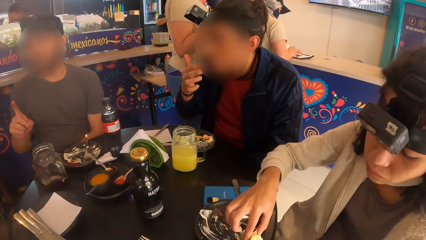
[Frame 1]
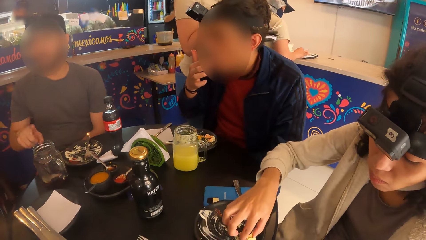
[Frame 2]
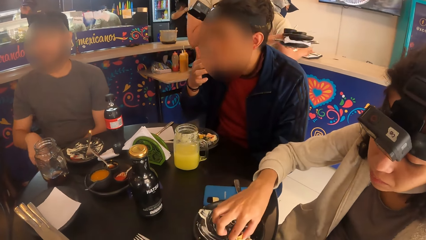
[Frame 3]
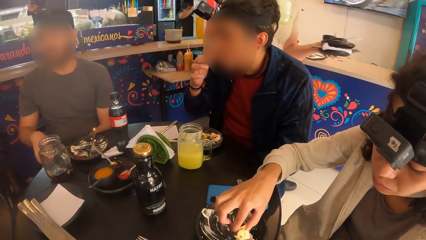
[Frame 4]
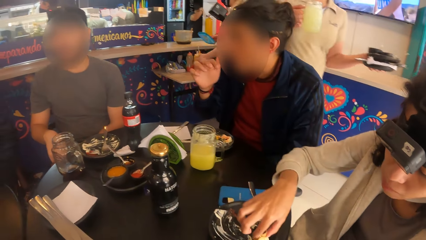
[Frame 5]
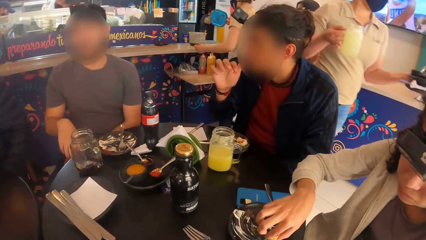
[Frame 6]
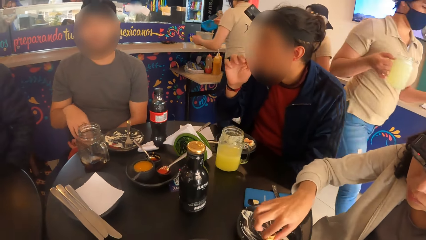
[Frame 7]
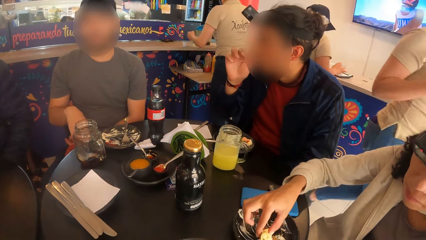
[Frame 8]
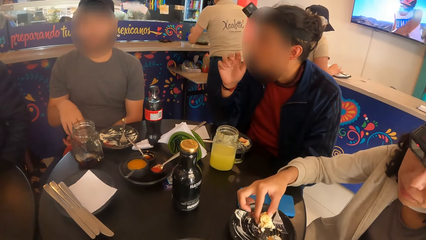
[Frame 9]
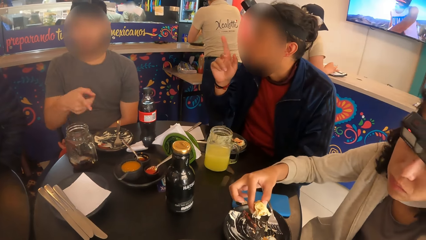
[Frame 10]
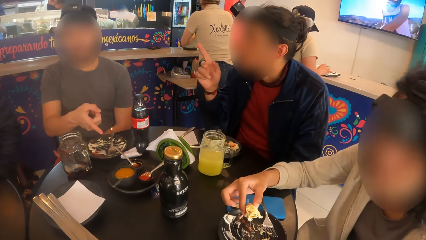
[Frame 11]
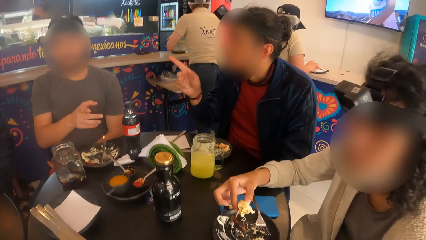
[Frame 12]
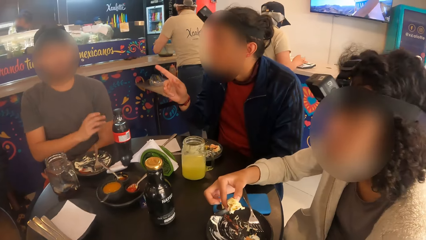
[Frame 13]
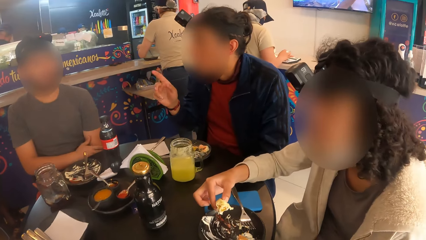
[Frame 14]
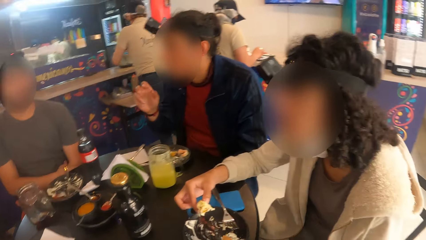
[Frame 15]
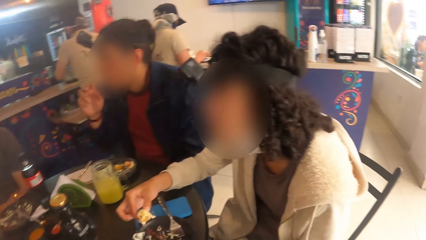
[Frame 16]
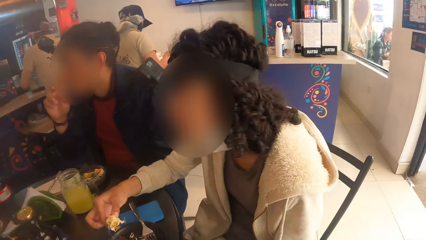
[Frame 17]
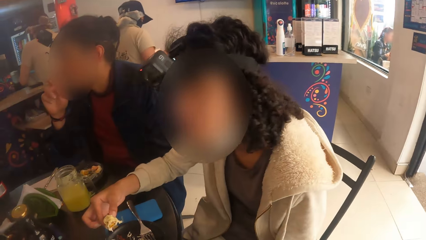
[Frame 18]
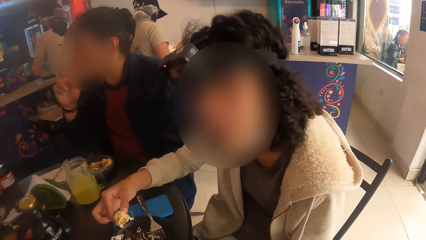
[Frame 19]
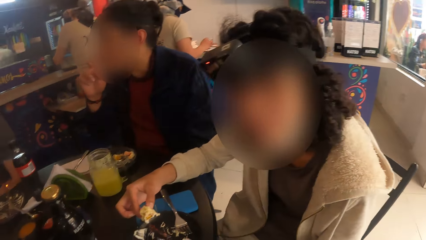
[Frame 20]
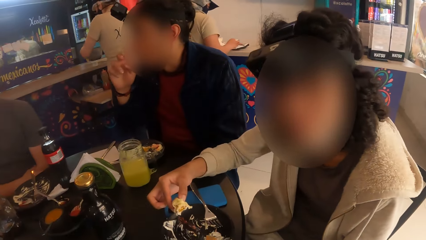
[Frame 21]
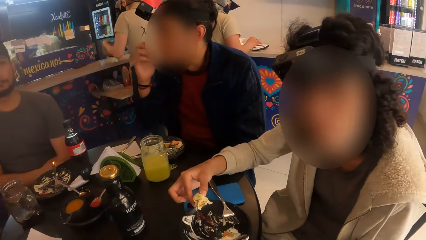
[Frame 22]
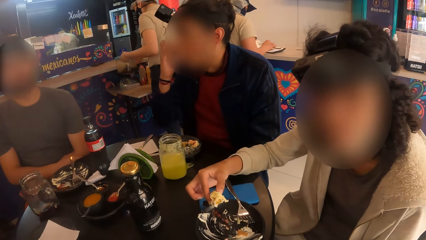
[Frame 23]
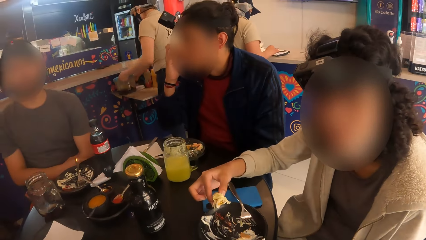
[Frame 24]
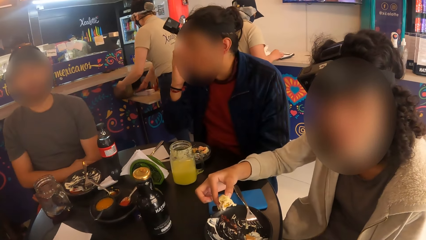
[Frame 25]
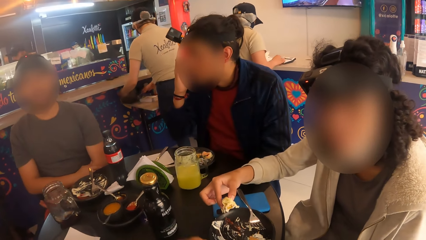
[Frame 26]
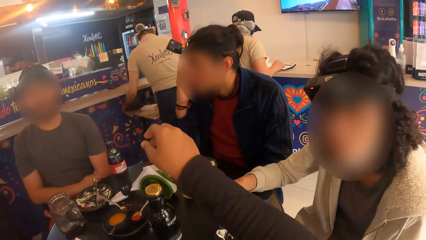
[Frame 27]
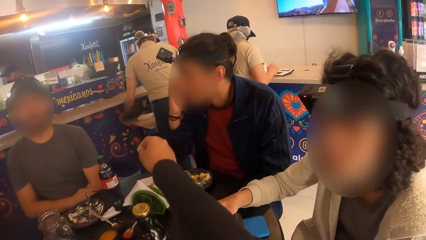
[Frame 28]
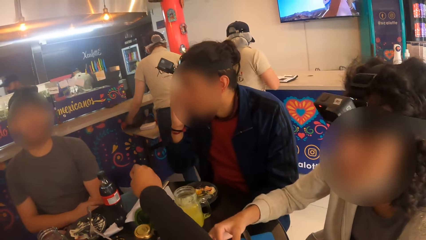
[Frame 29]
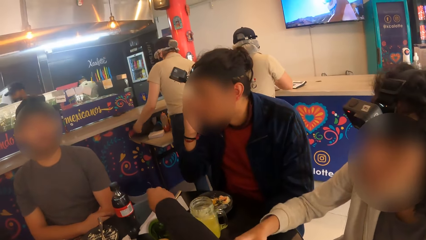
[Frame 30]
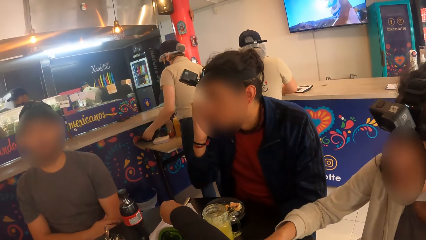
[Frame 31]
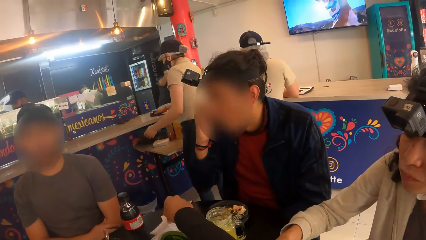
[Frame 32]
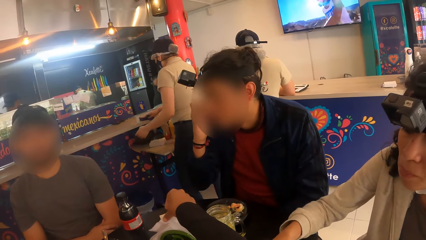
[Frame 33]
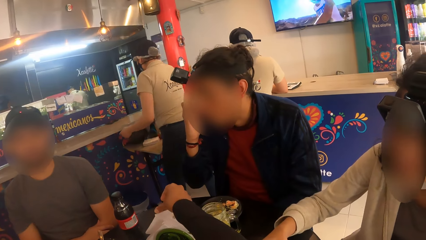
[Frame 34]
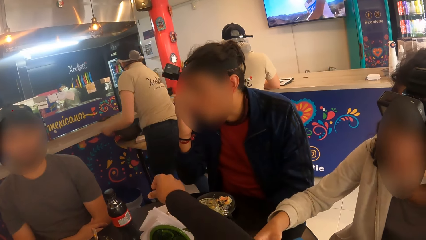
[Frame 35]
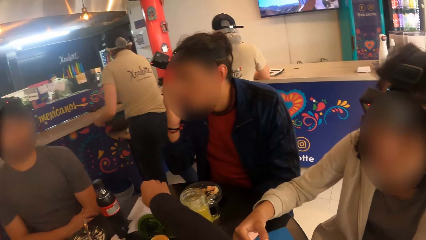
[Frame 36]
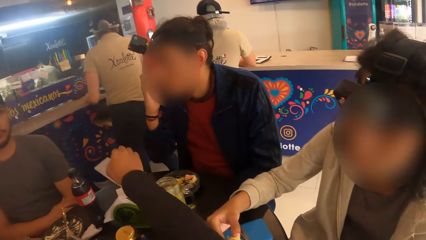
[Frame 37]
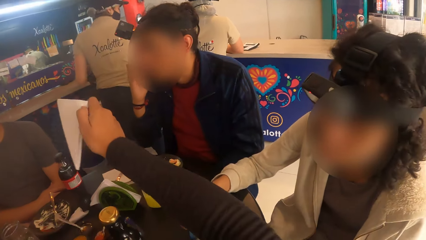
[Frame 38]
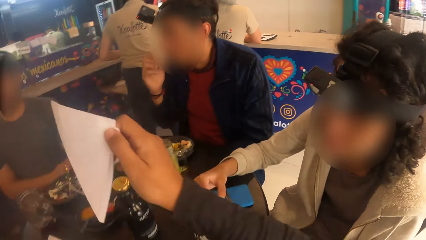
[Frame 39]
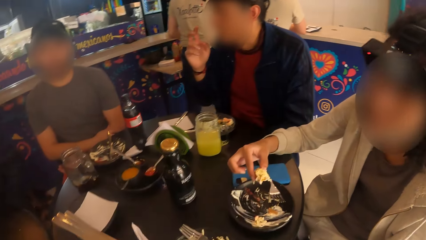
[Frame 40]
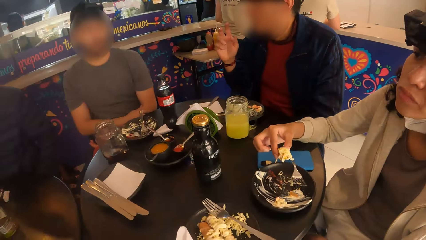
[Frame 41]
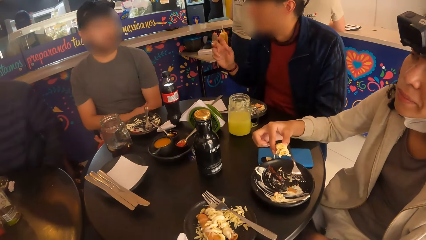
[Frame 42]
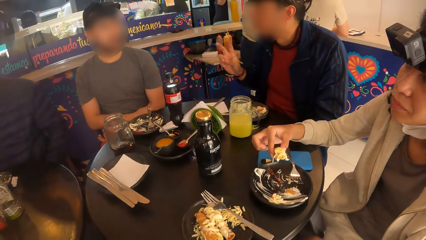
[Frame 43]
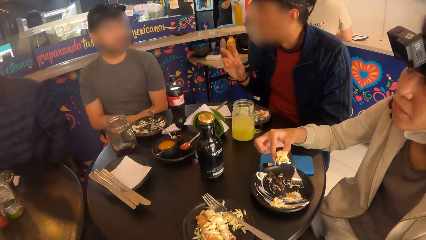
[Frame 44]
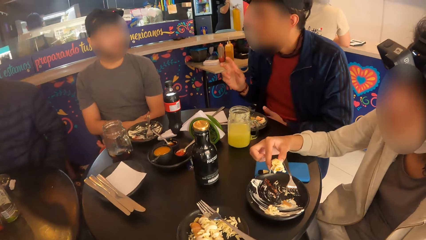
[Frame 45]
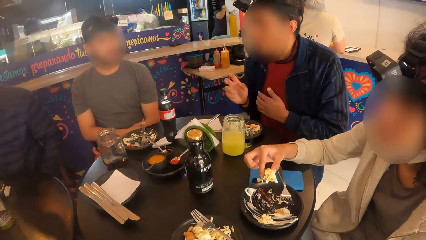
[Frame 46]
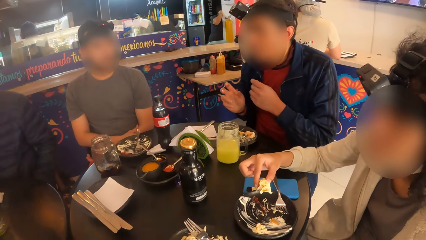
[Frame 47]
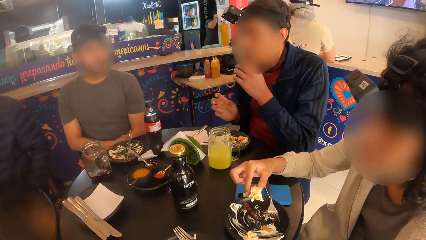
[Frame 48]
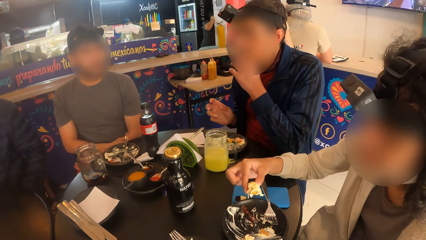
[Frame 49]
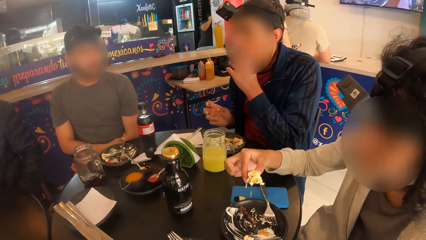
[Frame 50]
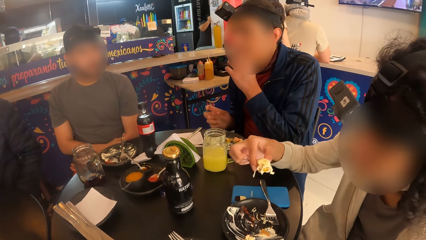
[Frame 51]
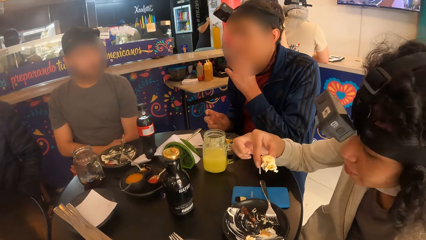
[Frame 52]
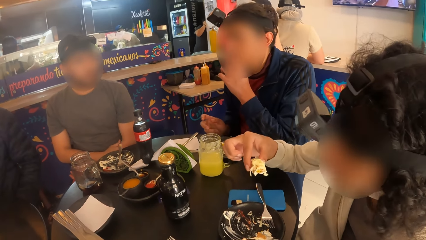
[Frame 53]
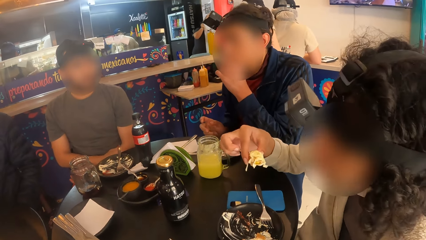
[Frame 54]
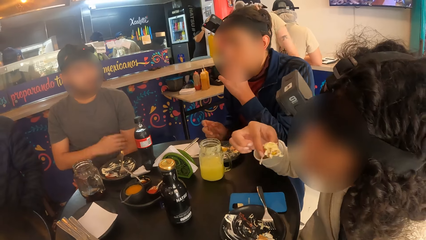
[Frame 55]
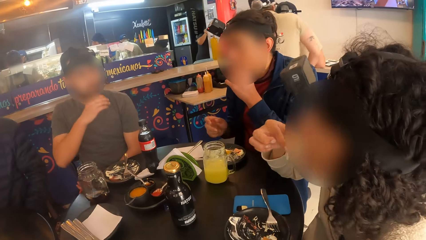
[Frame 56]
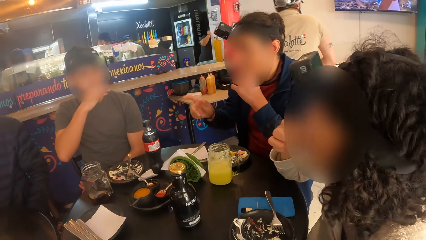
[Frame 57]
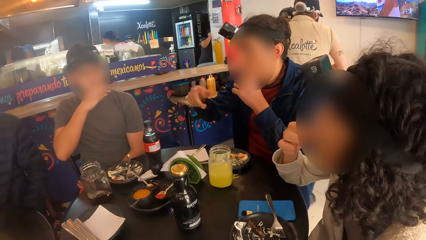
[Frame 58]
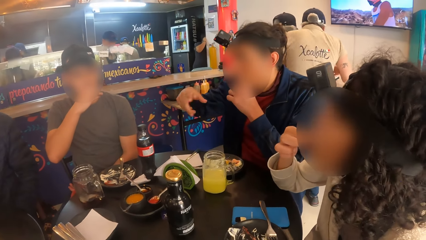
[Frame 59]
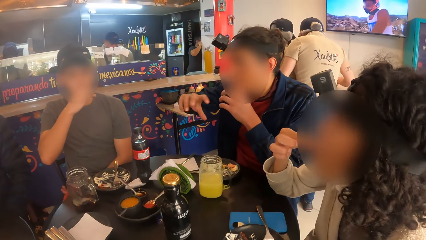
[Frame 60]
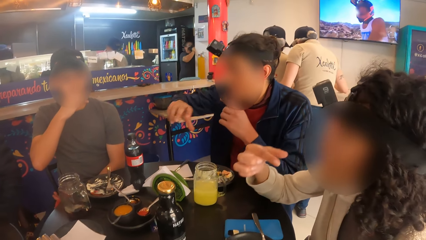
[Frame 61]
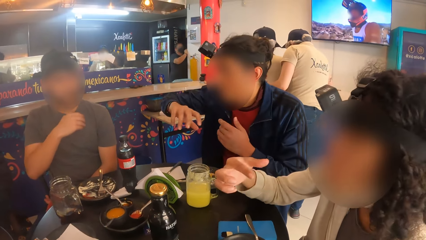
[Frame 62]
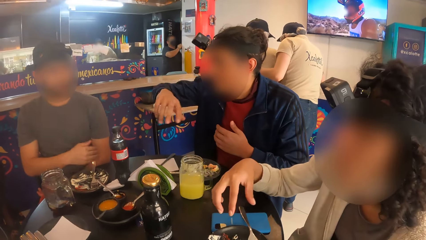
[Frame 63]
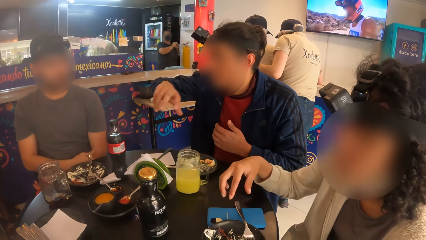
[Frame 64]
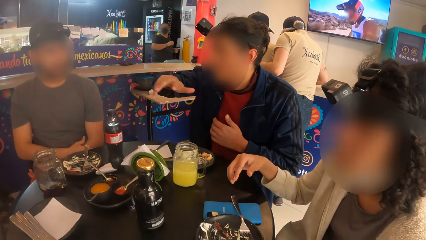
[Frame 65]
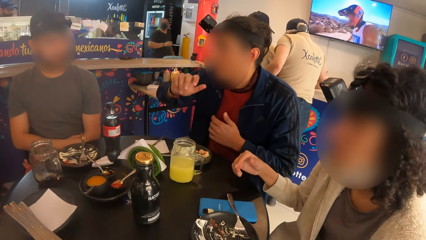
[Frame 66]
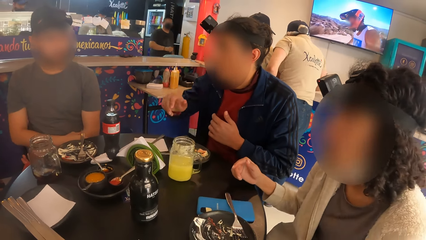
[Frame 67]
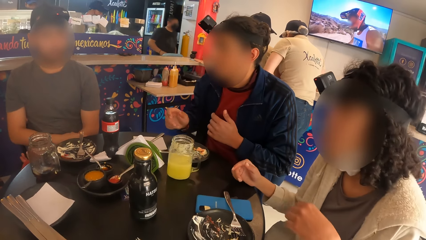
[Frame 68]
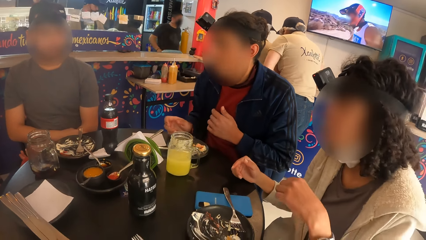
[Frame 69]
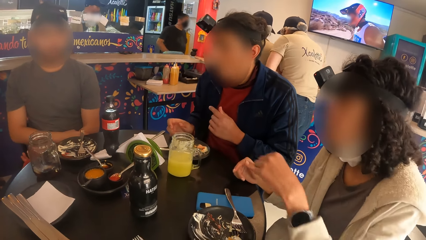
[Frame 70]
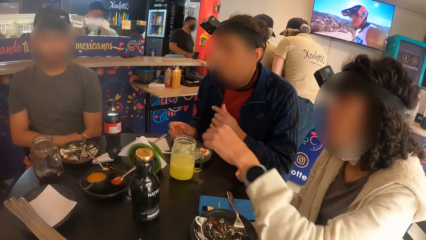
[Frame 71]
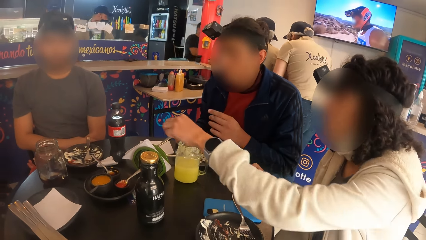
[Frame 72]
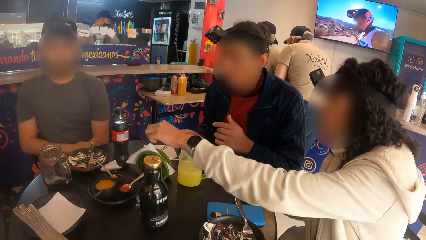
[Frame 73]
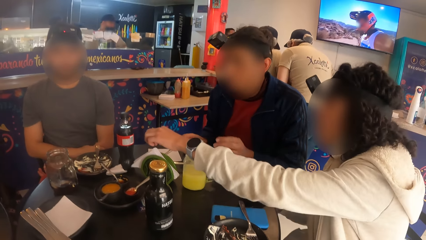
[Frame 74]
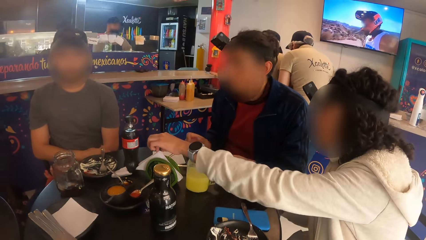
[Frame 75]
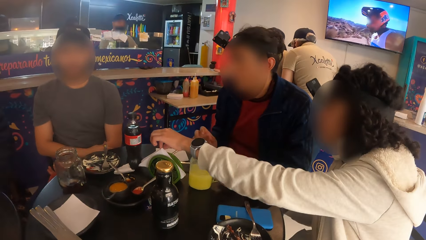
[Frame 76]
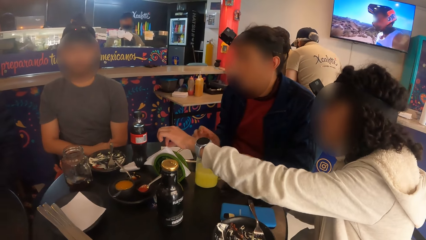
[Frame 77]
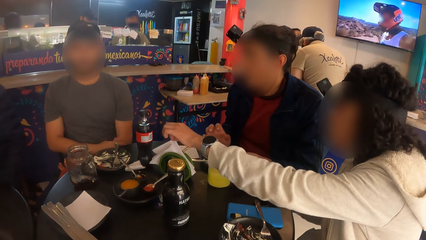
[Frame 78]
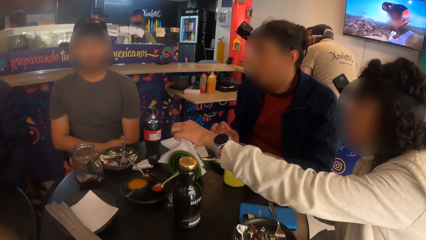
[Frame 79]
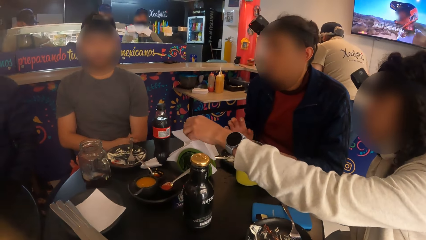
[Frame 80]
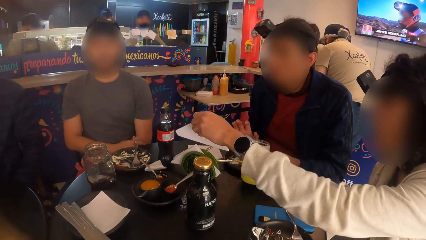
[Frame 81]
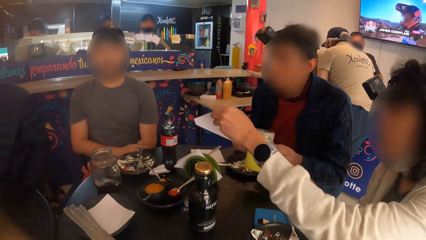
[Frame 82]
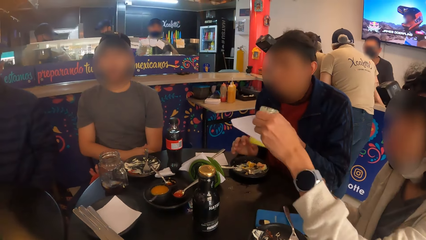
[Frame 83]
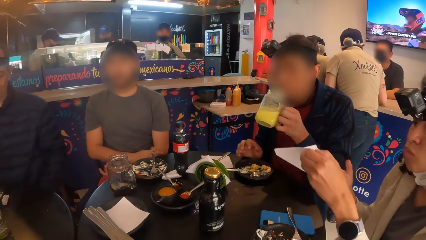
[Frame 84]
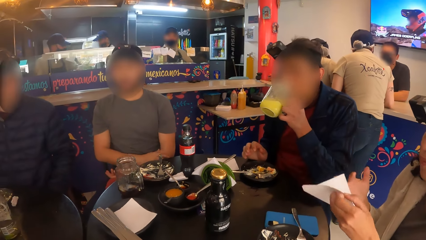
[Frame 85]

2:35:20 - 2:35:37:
A man interacts with another man. The camera wearer picks up a serviette on the table with her right hand. She wipes her hands. A woman eats the taco in her right hand. The other man picks up the cup on the table with his left hand. The woman picks up the serviette on the table with her left hand.
